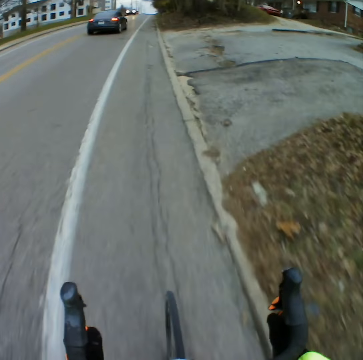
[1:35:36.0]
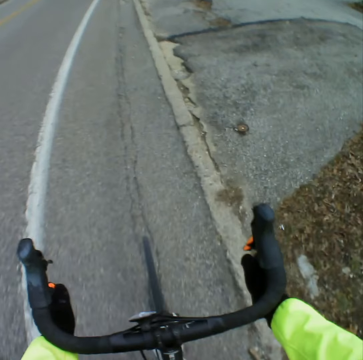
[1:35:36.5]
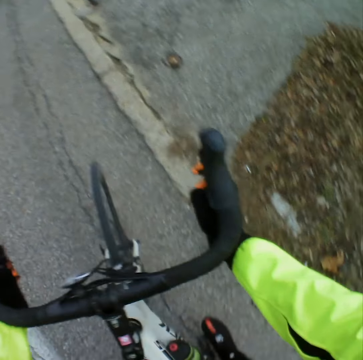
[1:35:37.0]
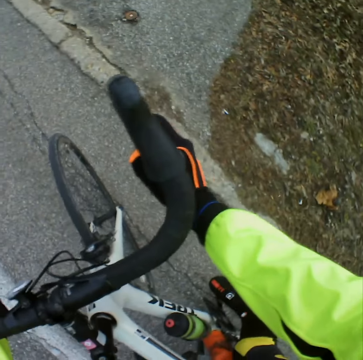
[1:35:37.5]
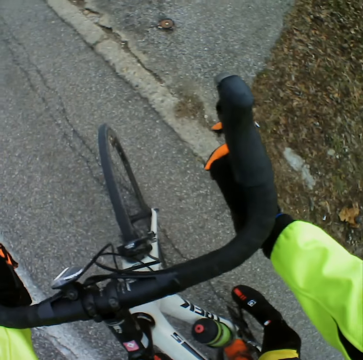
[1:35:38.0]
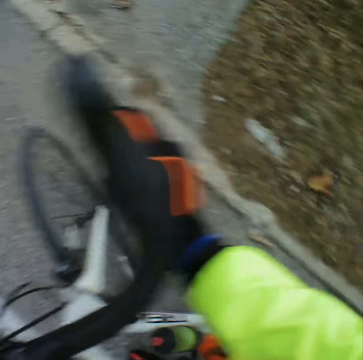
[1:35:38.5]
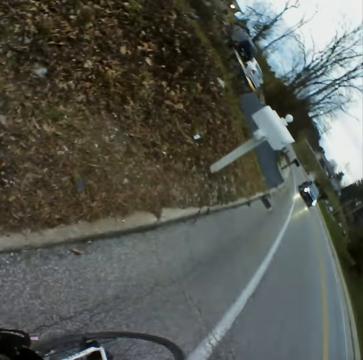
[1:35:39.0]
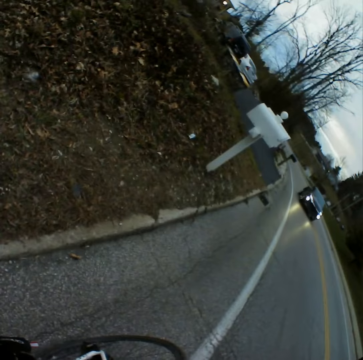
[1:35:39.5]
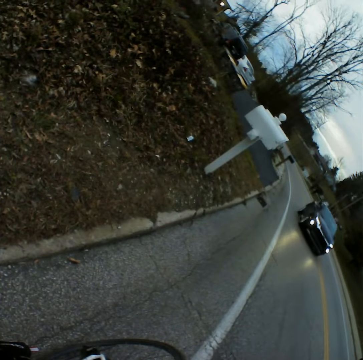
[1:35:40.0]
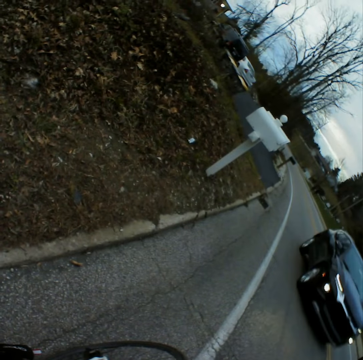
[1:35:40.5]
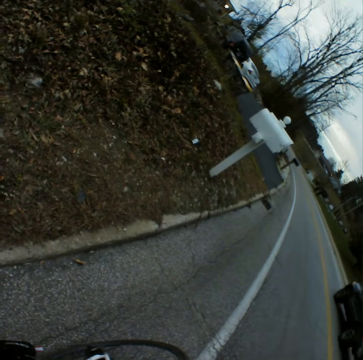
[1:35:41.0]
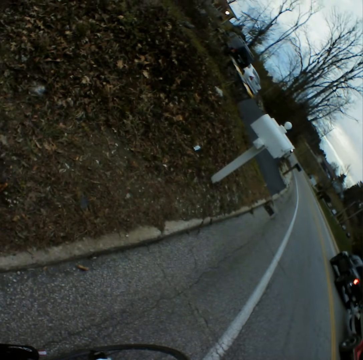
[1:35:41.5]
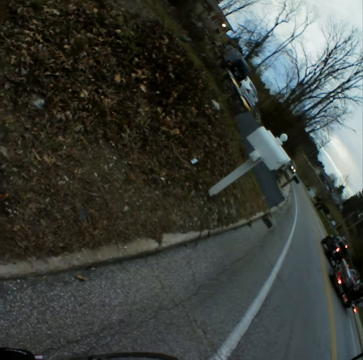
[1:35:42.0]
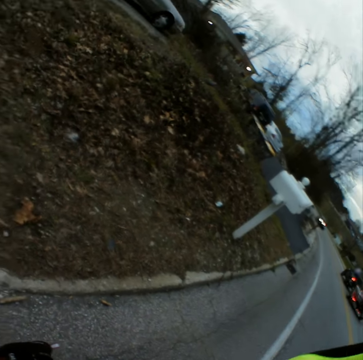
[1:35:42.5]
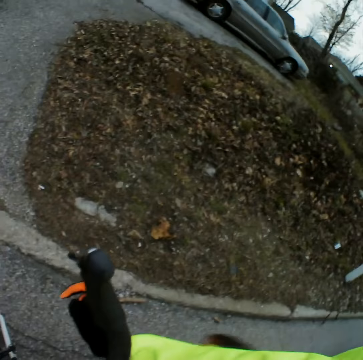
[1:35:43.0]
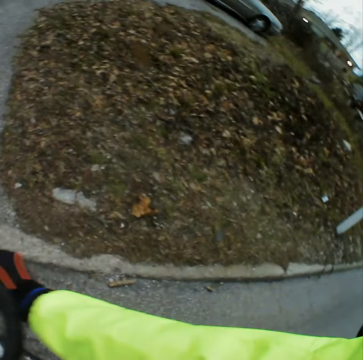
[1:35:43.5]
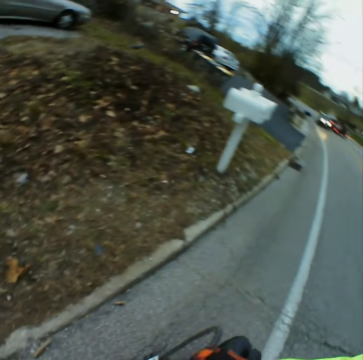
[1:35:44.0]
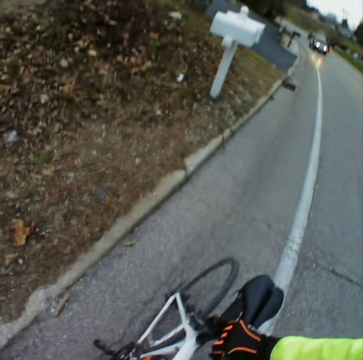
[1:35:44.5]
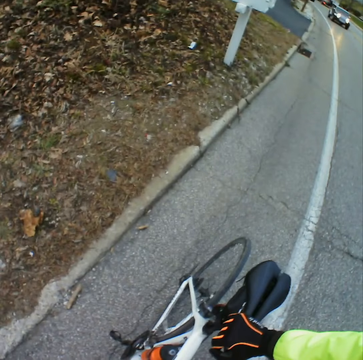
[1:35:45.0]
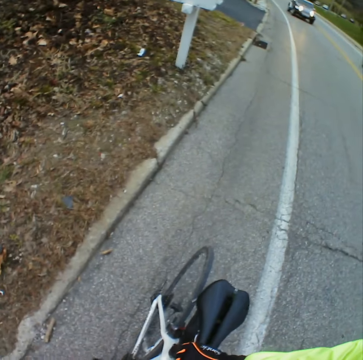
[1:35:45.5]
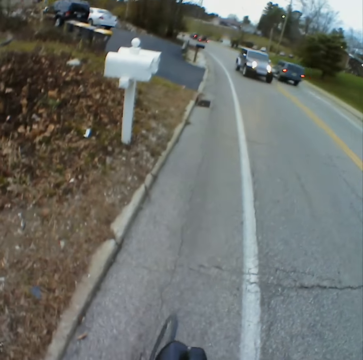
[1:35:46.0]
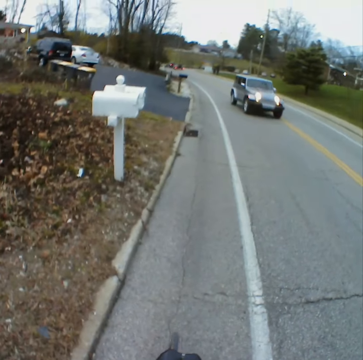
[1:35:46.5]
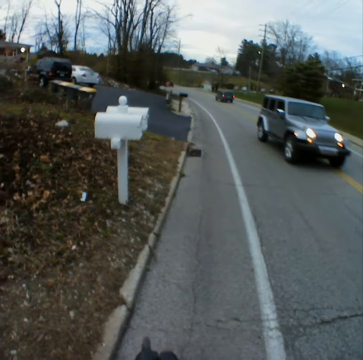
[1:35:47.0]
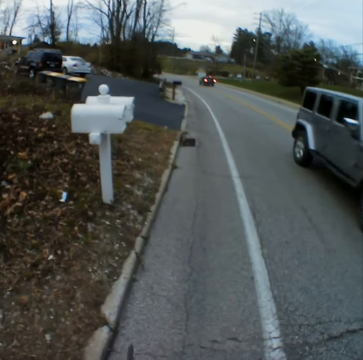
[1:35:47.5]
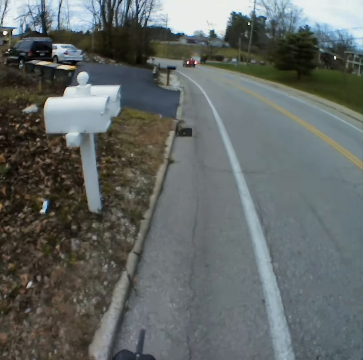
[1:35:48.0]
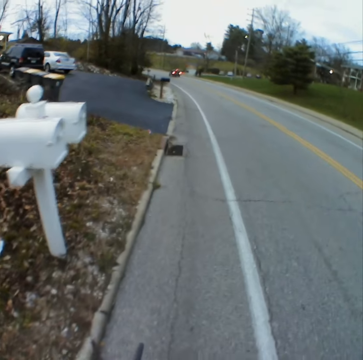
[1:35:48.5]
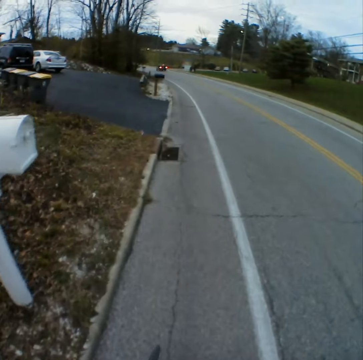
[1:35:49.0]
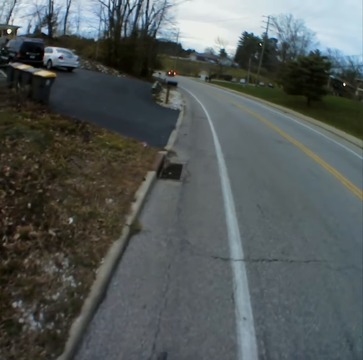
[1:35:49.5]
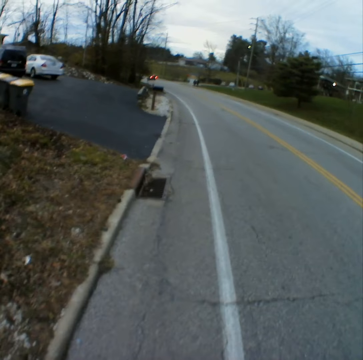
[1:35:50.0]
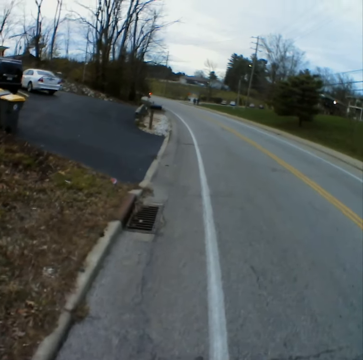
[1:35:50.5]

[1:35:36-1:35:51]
The camera wearer stops the bicycle. They look back. They get out of the bicycle. They move from the car. They walk with the bicycle and push the bicycle back.
